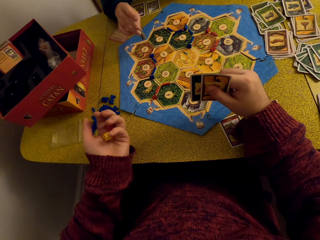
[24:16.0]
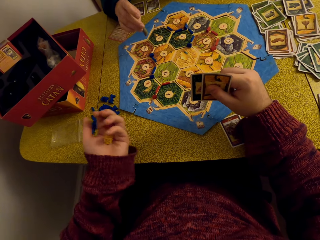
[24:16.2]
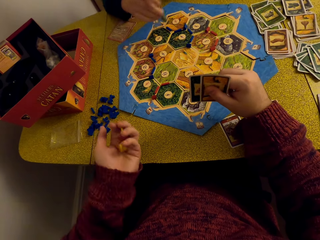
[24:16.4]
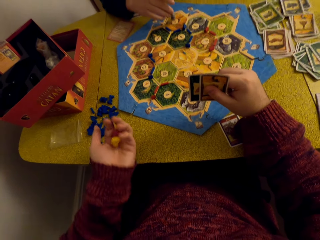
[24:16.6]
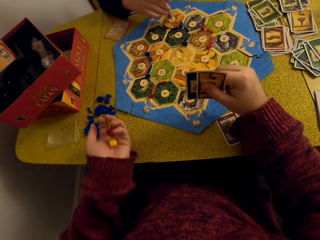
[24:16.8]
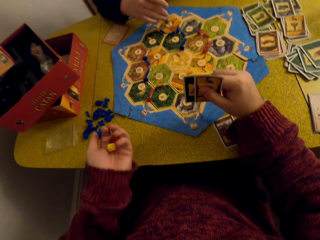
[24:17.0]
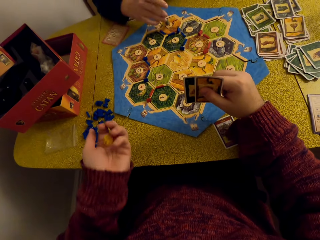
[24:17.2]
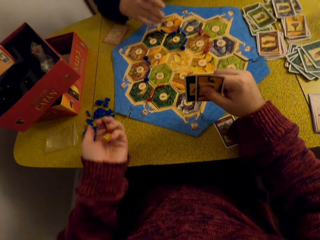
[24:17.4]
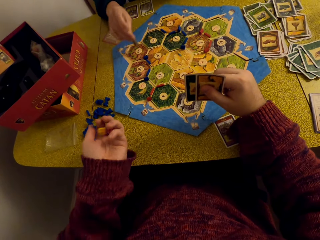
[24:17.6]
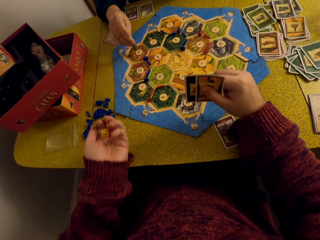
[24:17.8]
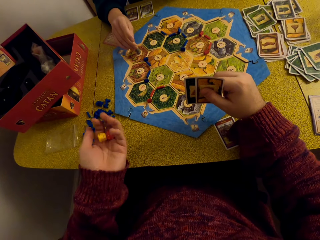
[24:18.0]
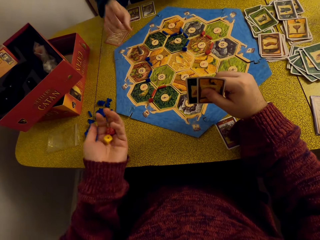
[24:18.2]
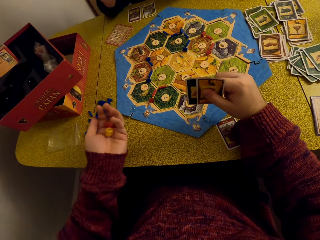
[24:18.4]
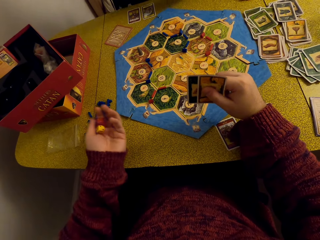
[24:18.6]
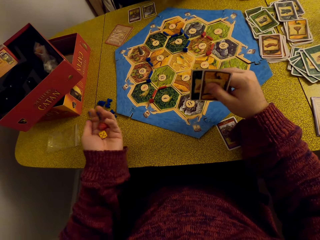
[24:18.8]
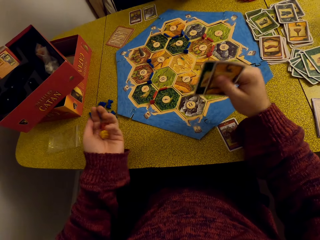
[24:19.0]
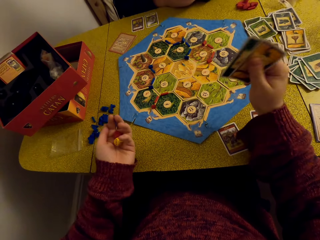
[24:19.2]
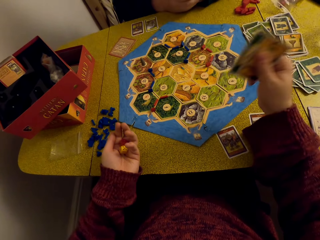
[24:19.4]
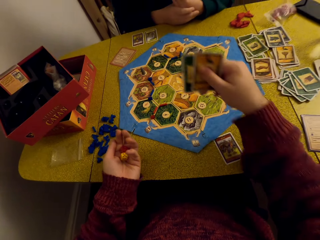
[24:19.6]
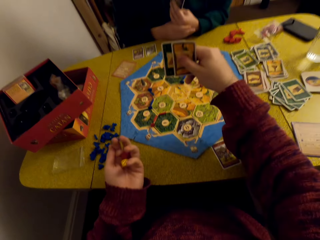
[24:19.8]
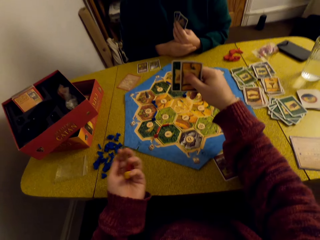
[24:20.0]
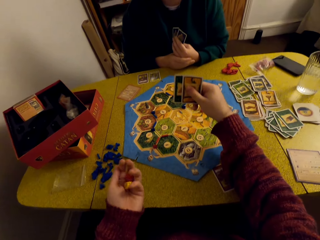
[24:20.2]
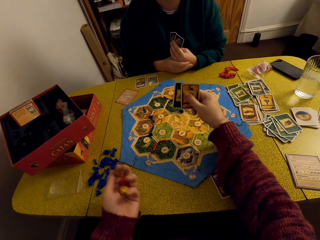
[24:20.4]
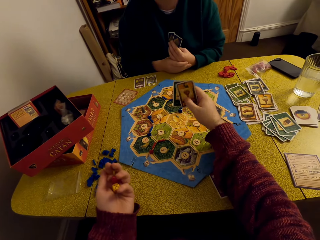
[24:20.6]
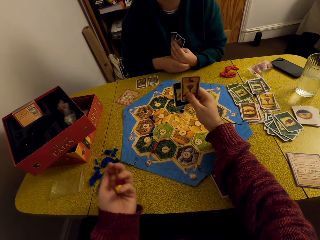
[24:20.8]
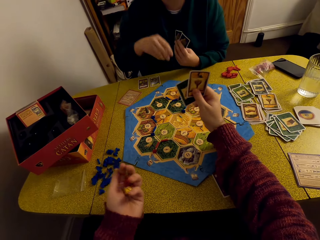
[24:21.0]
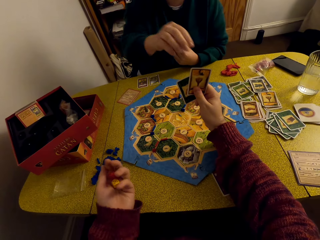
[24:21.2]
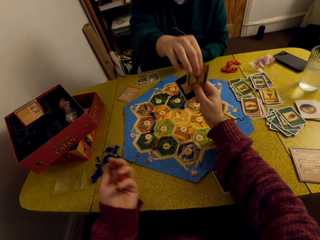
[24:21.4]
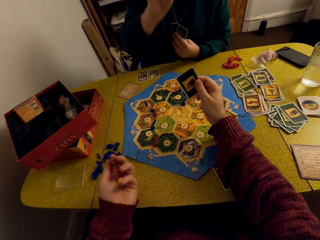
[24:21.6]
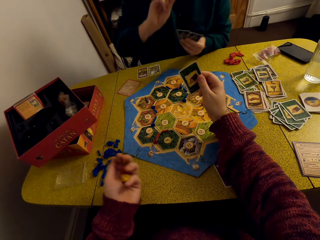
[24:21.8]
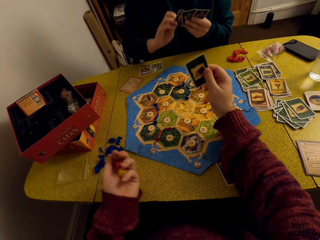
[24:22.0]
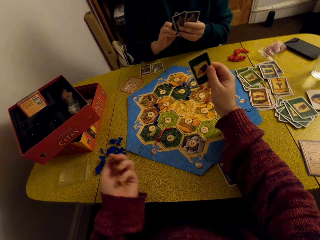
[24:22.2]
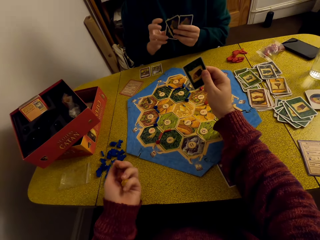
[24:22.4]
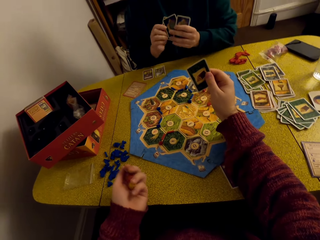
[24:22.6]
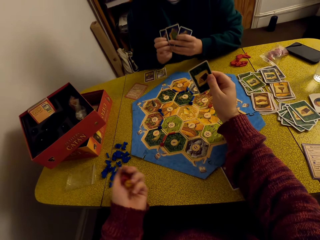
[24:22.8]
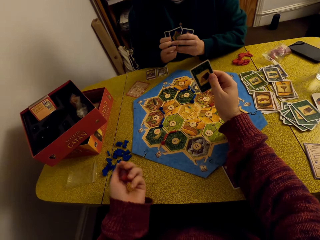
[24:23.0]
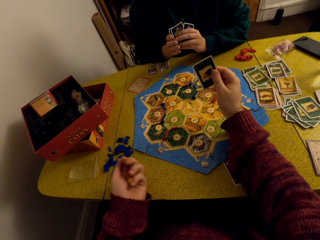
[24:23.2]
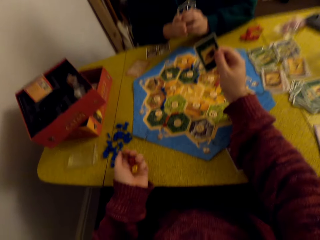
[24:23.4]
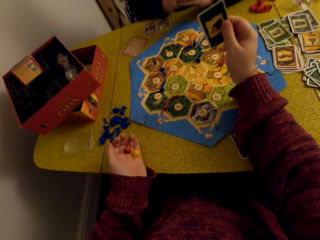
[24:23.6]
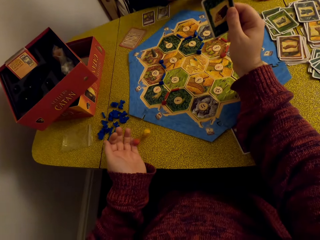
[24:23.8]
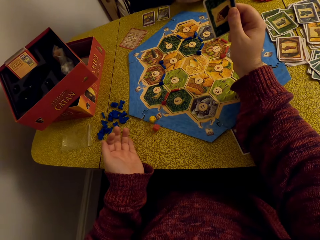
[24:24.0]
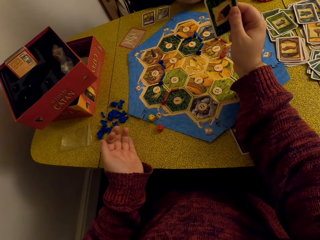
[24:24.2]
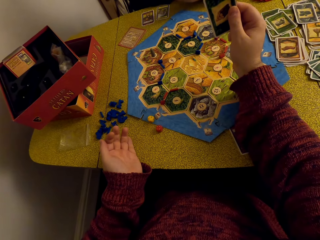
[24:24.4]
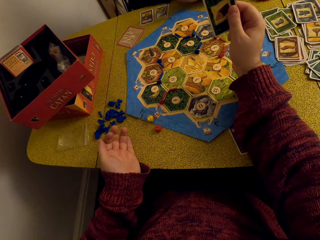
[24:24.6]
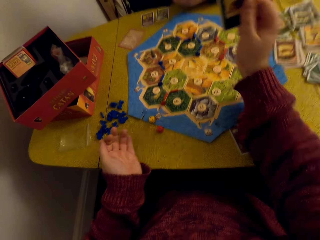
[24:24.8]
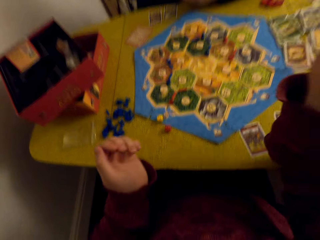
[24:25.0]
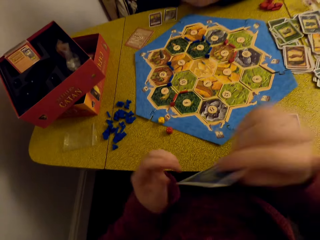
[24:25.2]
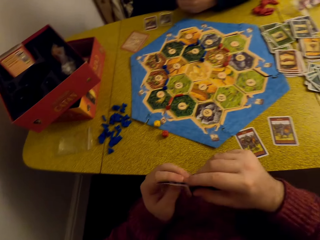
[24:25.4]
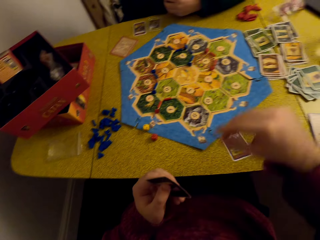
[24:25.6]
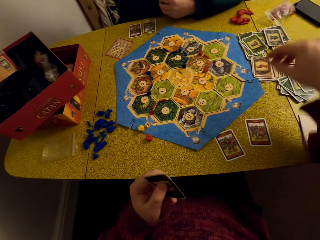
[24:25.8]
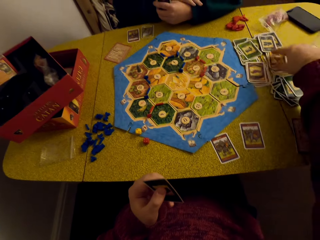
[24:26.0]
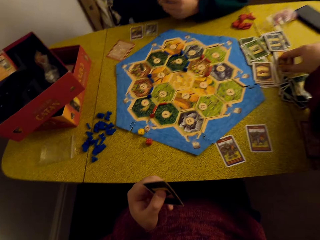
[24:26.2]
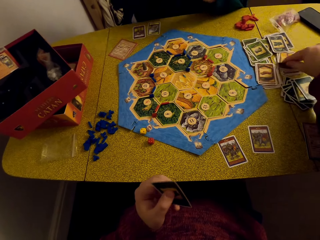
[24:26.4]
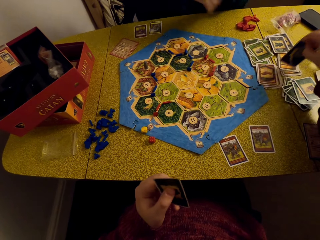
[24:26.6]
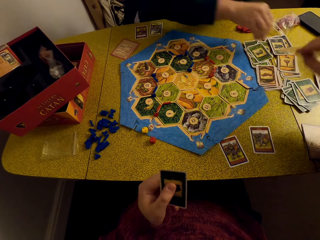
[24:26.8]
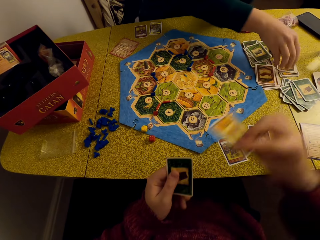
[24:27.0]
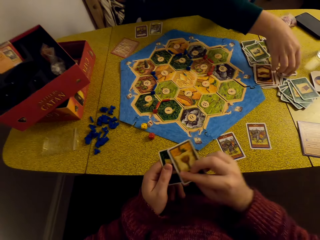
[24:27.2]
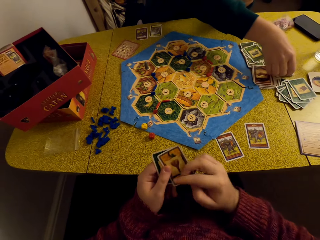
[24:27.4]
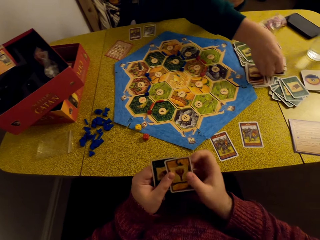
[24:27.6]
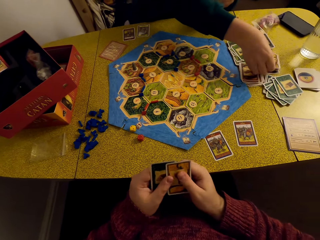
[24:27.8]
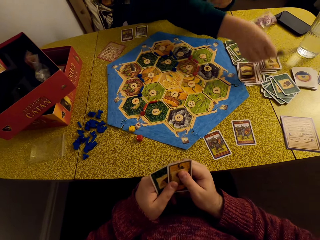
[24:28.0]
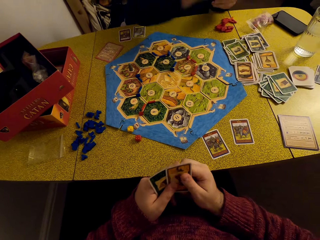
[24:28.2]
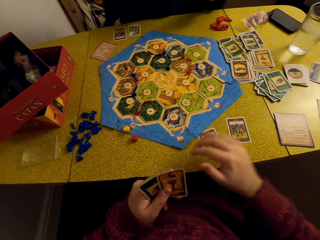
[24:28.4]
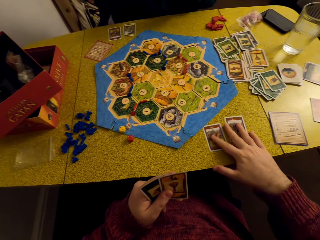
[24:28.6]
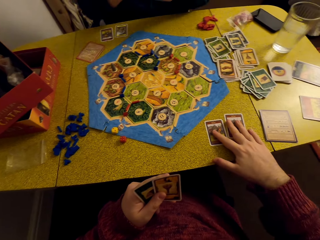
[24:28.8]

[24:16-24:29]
A woman places the robber on the hex tile. The camera wearer tosses the dice. The woman takes a card from the camera wearer. The camera wearer tosses the dice. They drop the cards on the table. They pick a card from the table. The woman picks a card from the table.

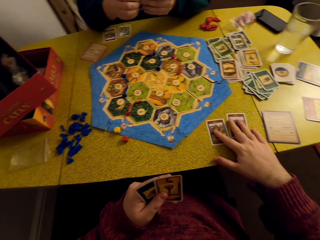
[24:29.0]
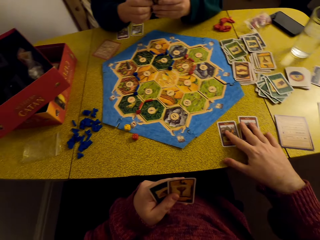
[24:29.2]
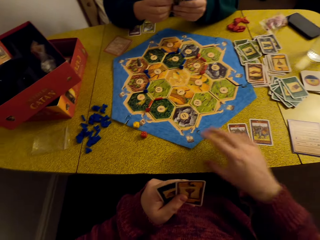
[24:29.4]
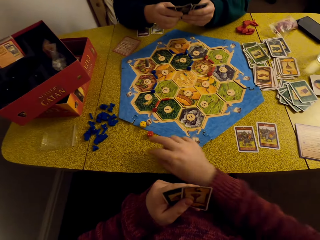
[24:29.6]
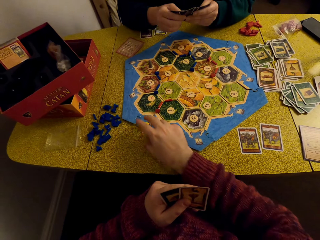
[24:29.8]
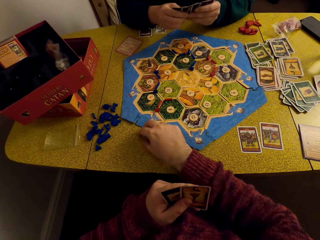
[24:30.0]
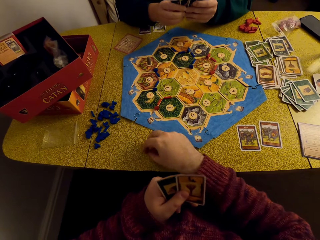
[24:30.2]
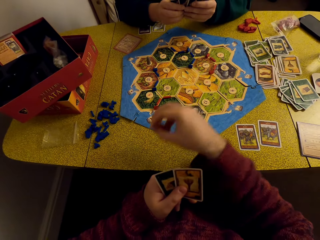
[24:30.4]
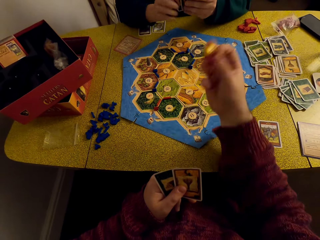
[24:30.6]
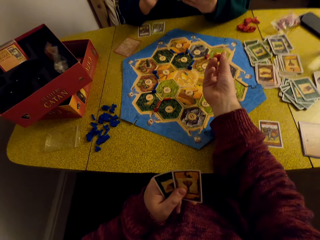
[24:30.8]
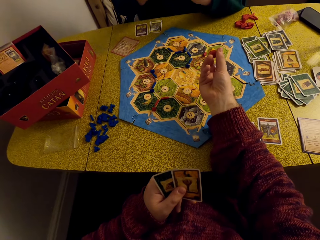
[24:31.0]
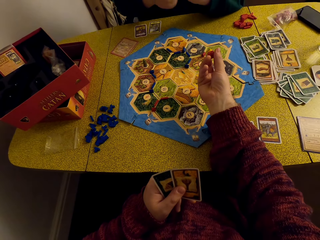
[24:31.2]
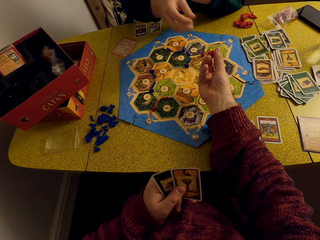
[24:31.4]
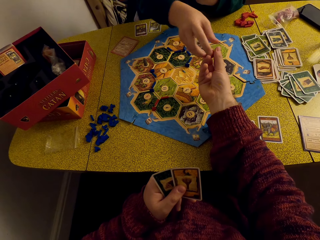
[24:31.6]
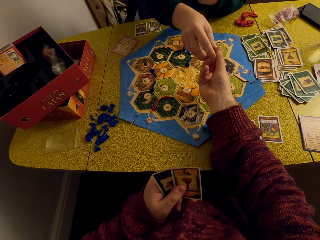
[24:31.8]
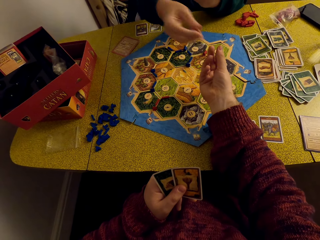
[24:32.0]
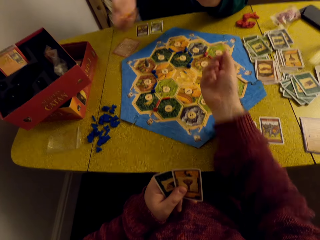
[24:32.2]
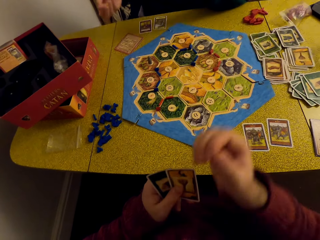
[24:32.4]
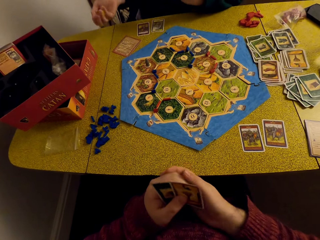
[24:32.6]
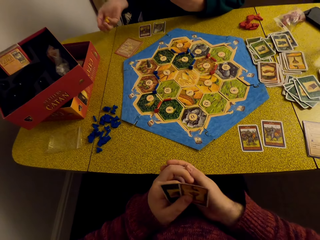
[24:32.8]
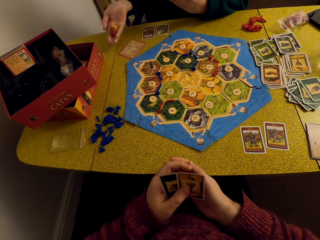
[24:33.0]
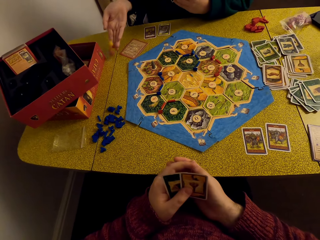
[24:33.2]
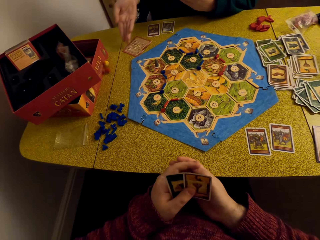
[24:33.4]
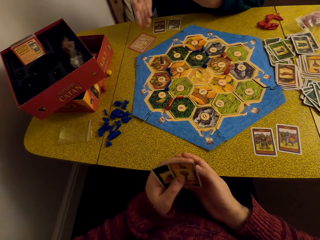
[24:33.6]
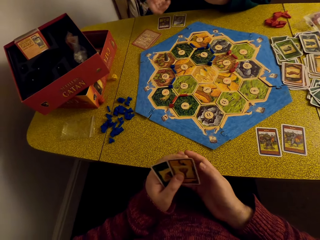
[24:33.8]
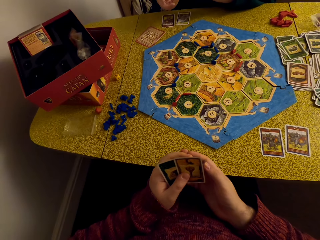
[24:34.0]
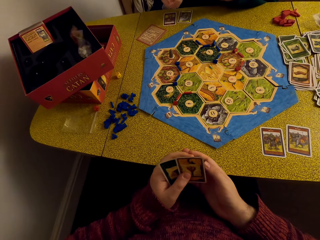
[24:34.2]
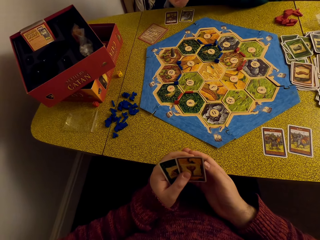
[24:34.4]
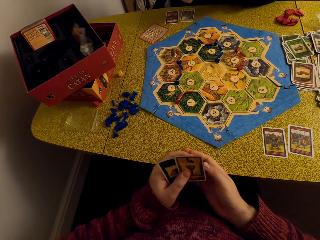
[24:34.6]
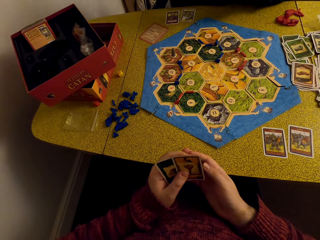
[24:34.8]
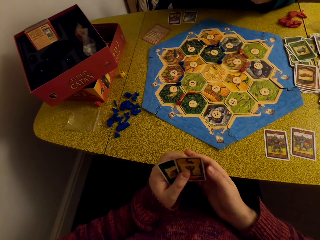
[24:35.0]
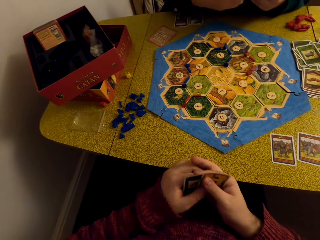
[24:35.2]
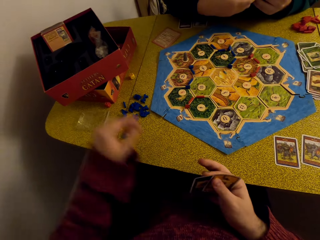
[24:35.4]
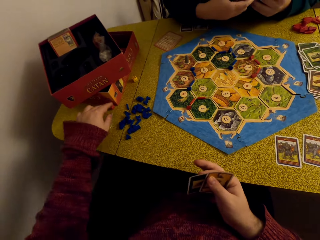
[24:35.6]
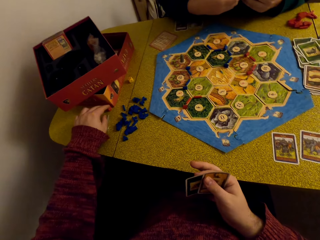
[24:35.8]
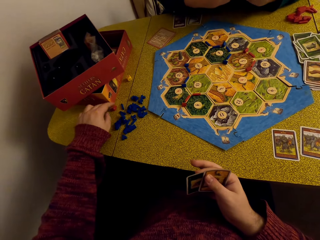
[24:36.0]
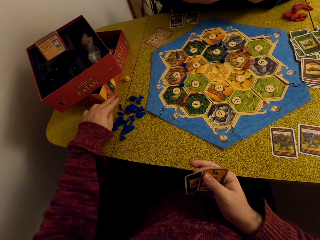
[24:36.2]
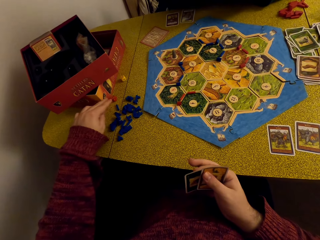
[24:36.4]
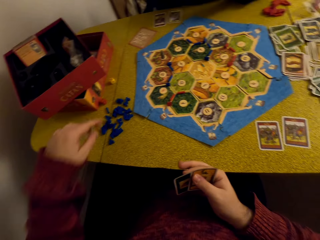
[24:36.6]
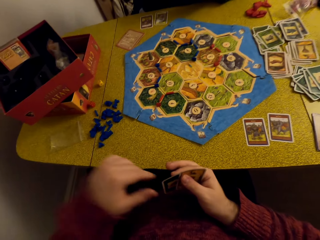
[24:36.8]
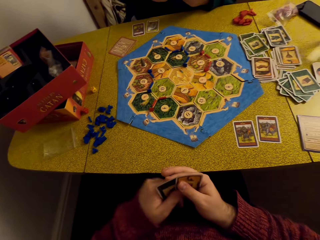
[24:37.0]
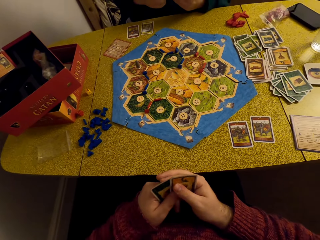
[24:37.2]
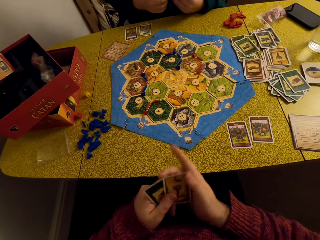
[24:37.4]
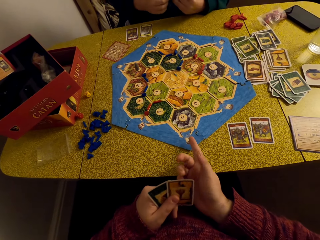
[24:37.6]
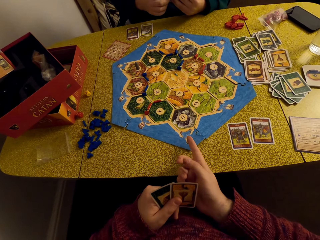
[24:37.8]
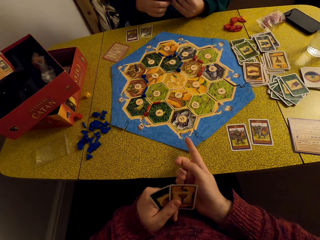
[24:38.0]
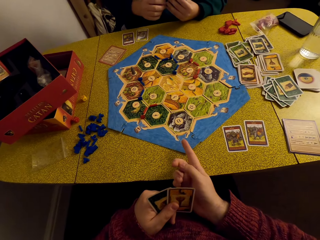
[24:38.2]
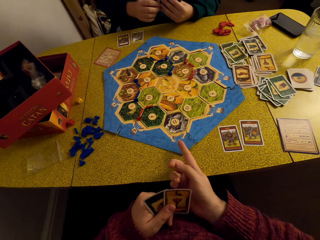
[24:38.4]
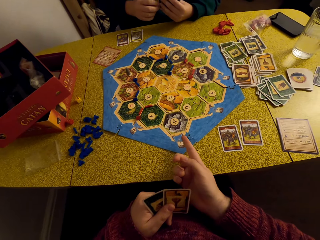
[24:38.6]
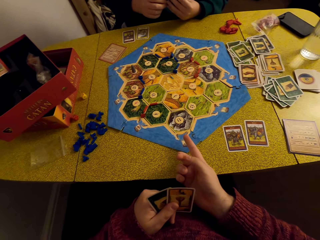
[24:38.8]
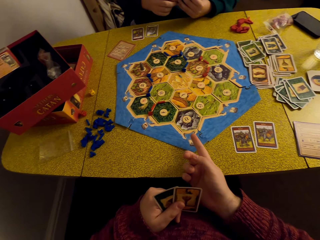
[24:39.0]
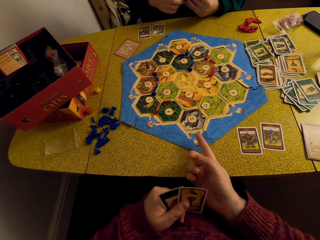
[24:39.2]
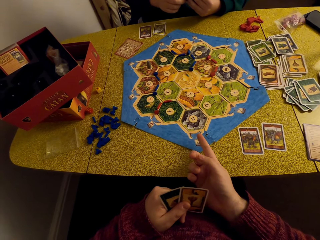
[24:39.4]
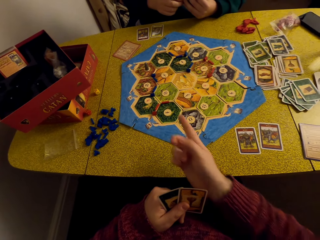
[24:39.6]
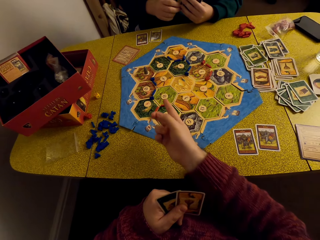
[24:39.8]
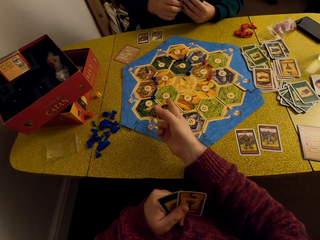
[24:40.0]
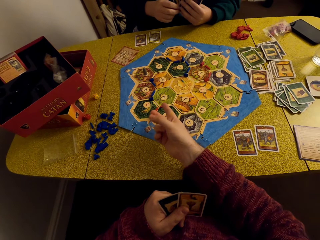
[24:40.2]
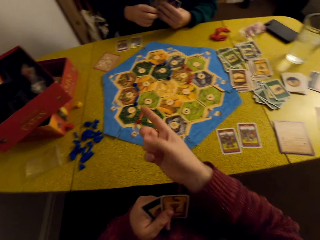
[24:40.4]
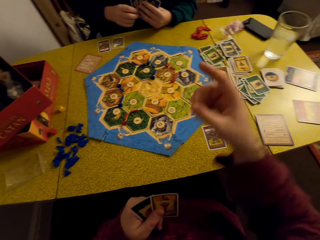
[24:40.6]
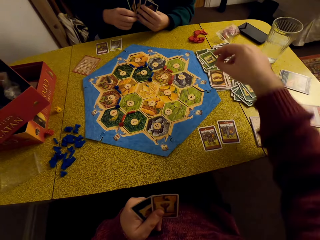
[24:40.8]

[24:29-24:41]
The camera wearer drags the cards on the table. They pick dice from the table. They hand over the dice to a woman. The woman rolls the dice and drops the dice on the table. The camera wearer drags the dice on the table. They converse with the woman.
